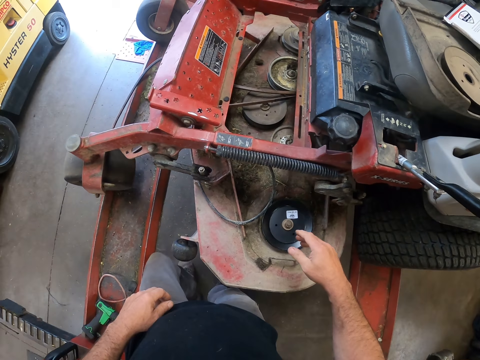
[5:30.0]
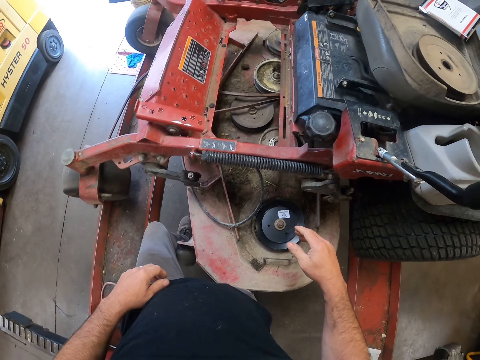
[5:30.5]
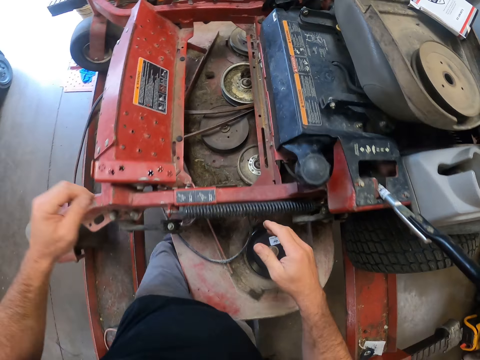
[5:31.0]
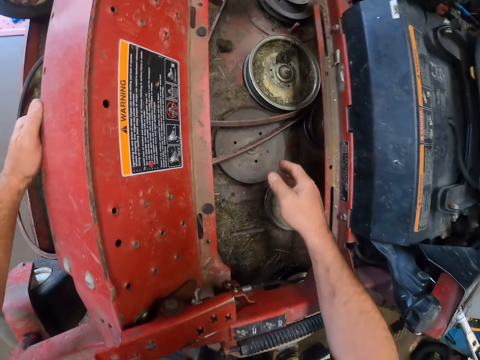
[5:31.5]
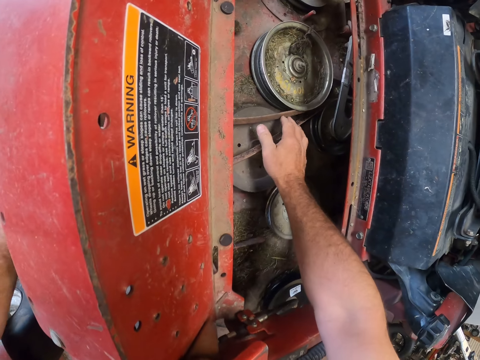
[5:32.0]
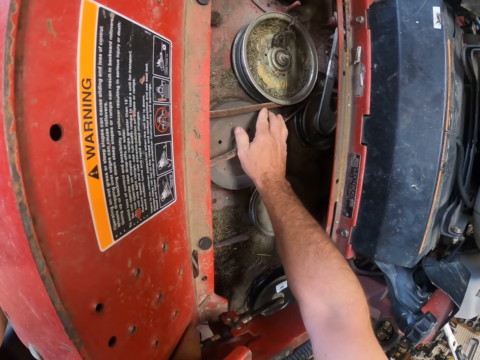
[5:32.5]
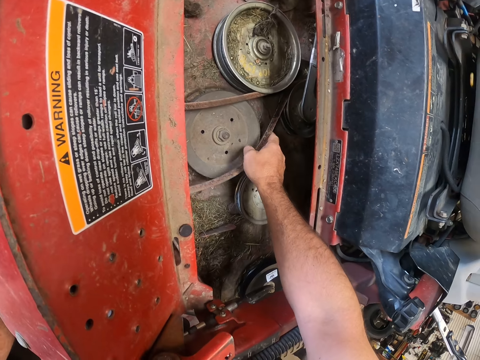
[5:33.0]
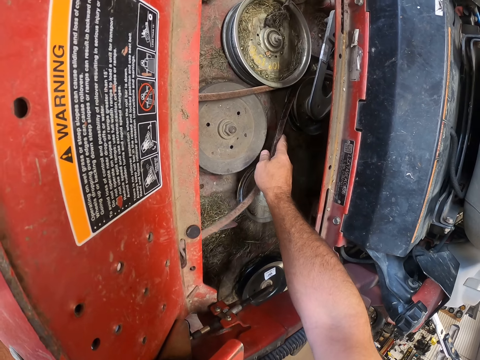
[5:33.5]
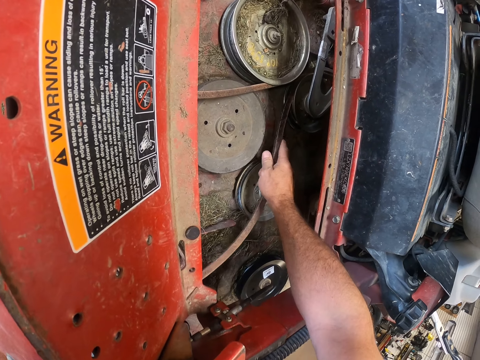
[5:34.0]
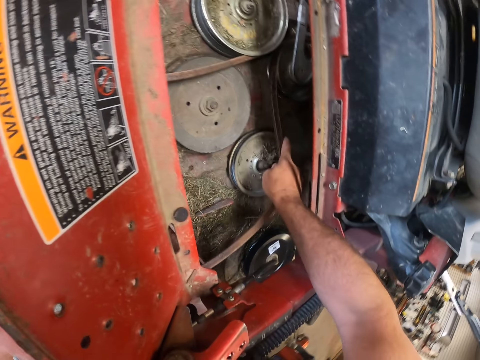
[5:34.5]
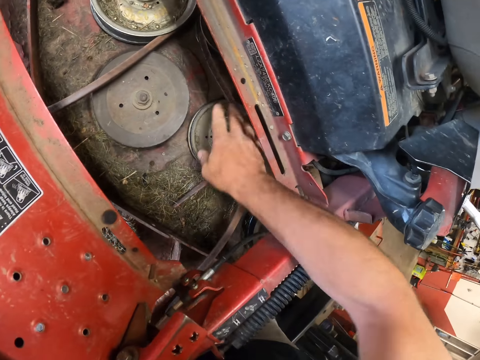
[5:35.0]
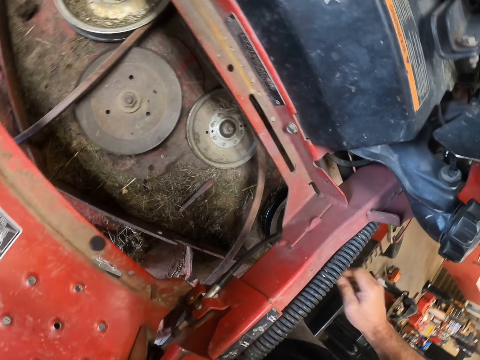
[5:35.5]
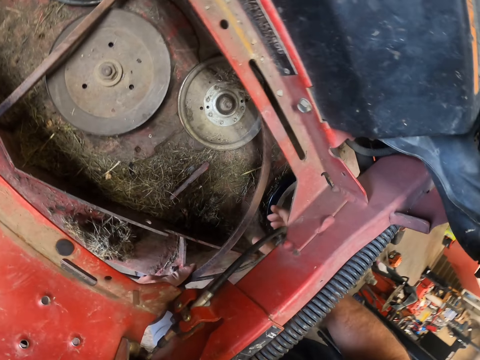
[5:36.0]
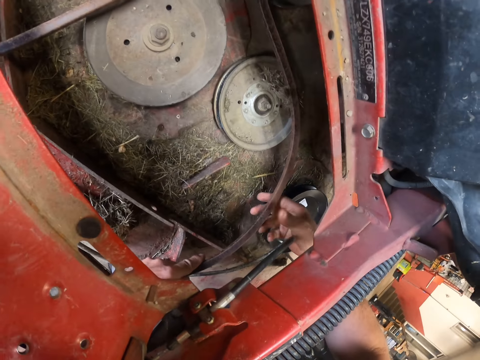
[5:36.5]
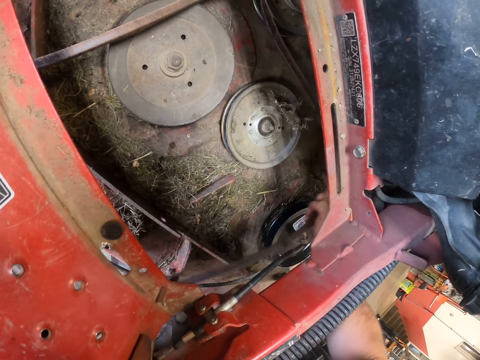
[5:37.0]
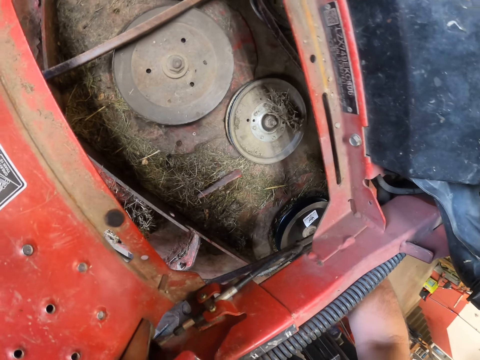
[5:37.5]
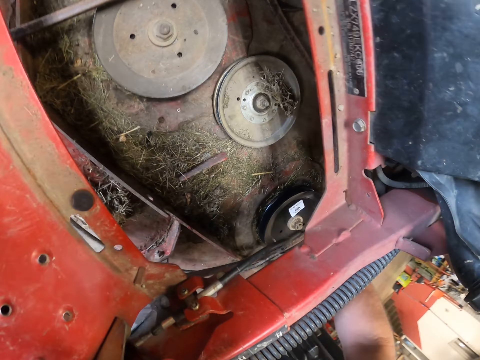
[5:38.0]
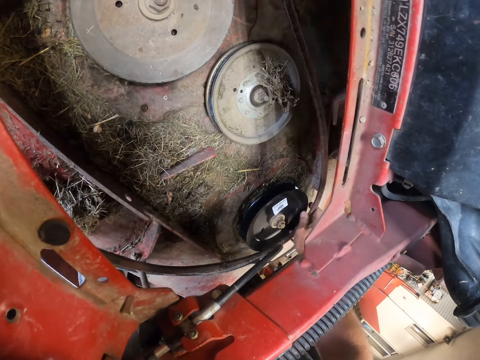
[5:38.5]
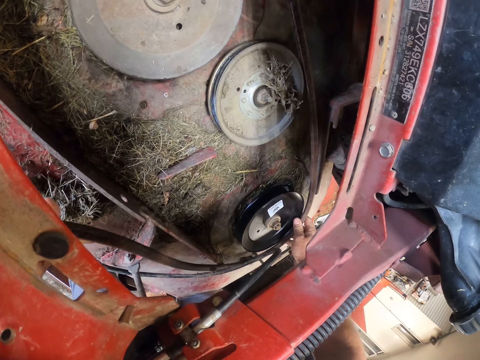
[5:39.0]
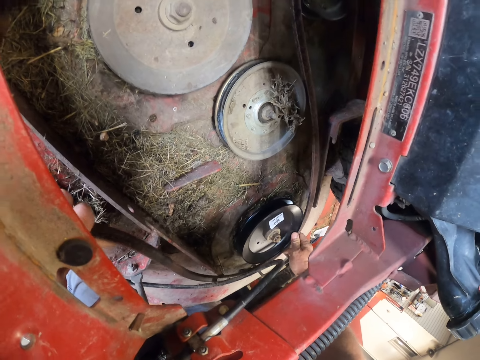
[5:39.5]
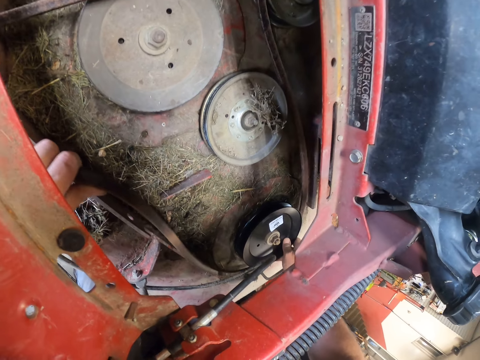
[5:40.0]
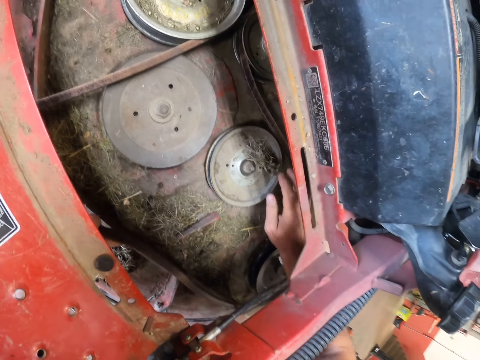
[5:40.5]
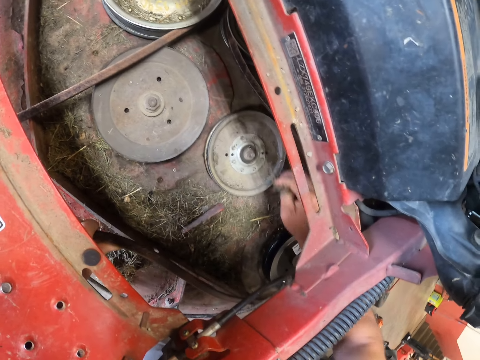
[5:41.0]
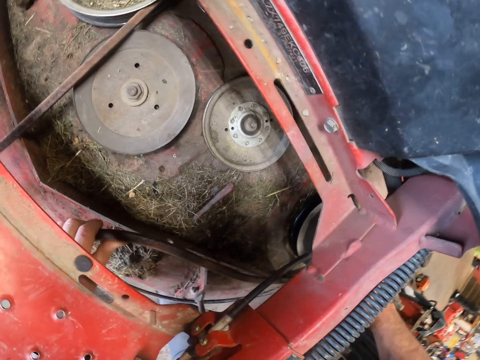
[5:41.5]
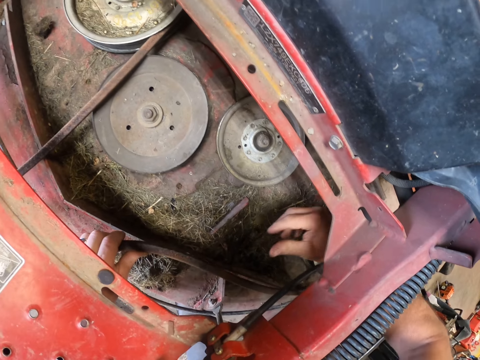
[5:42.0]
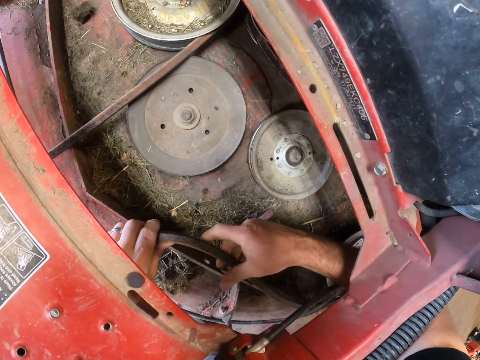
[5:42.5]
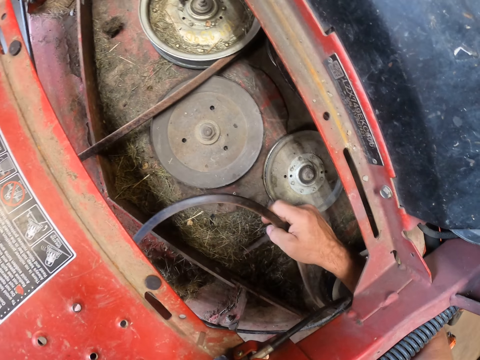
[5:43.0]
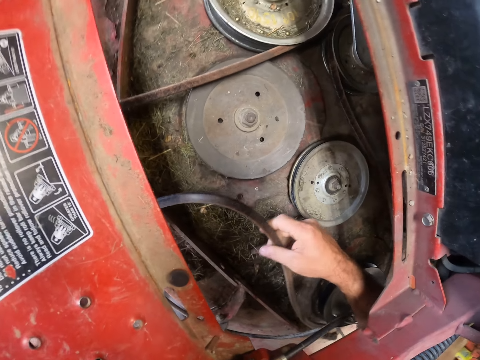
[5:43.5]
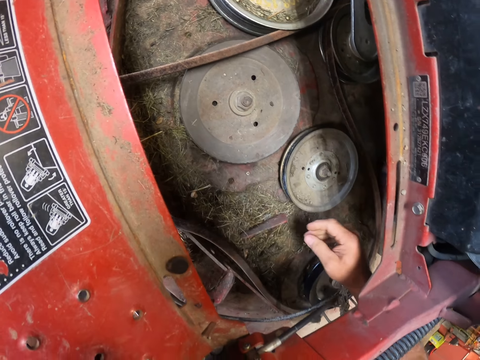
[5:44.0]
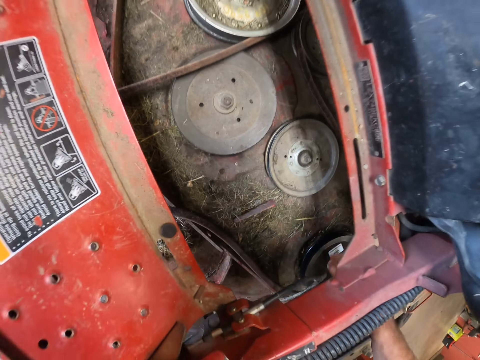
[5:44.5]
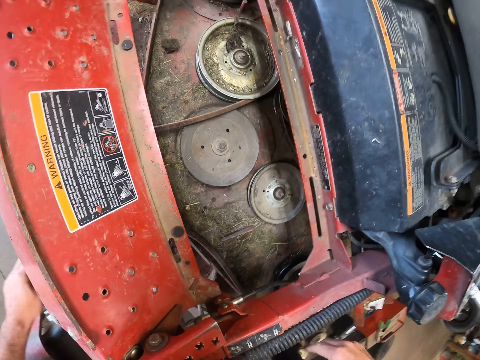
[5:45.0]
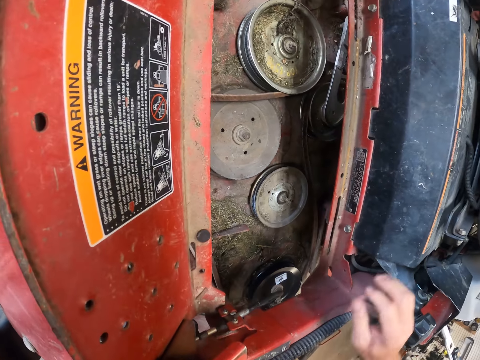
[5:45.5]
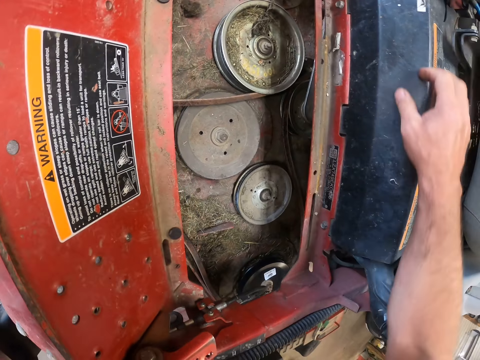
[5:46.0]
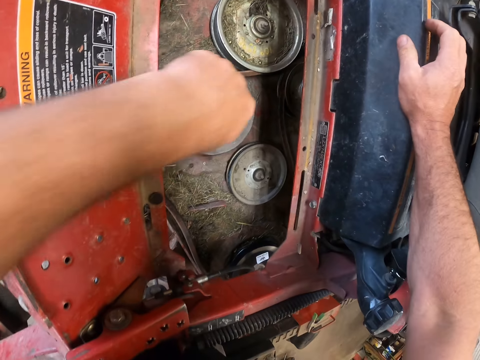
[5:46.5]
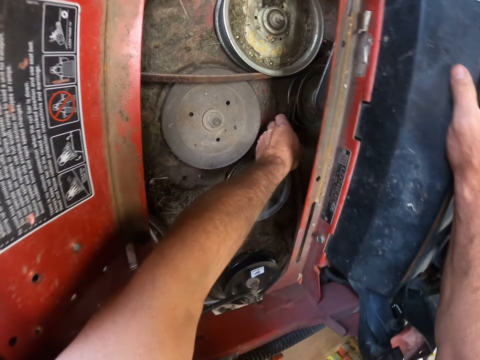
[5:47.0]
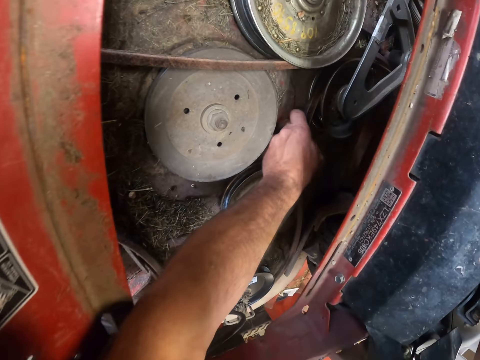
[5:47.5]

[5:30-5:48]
The camera wearer bends towards the lawn mower. They fix the spindle belt on the spindle pulley. They remove the grass from the spindle belt and fix the spindle belt on the spindle pulley.

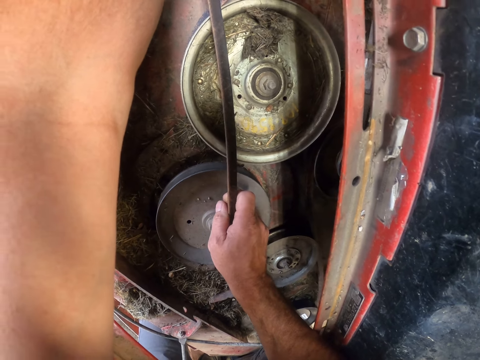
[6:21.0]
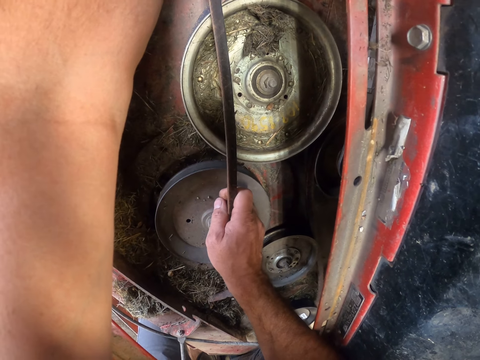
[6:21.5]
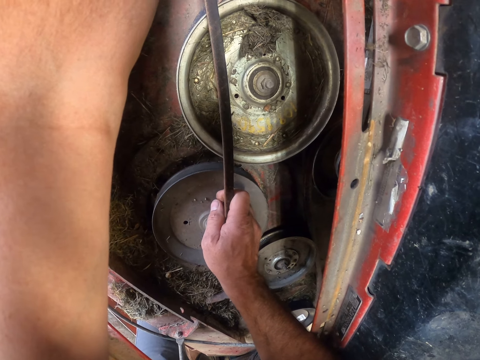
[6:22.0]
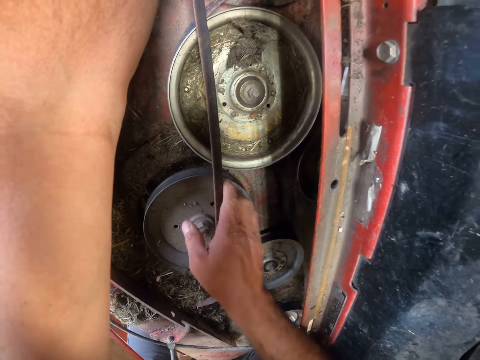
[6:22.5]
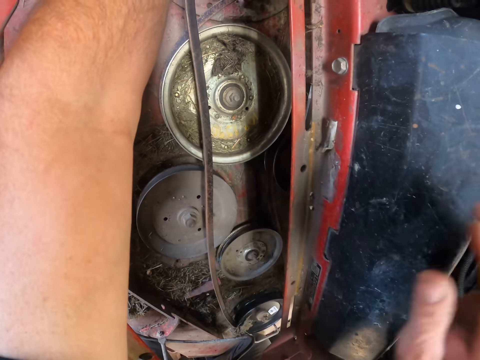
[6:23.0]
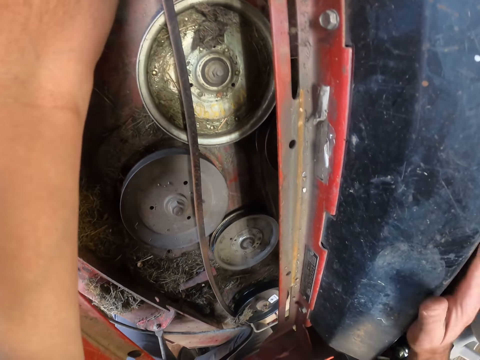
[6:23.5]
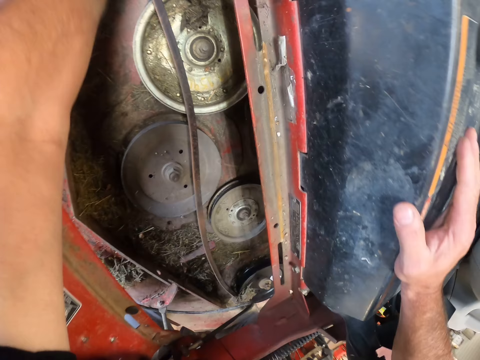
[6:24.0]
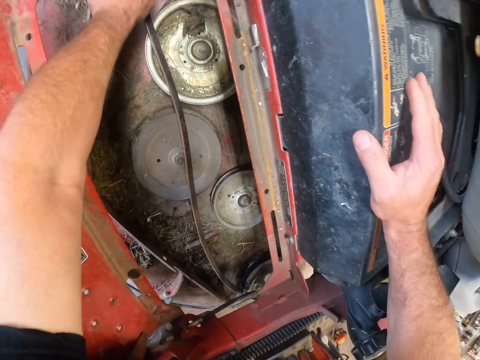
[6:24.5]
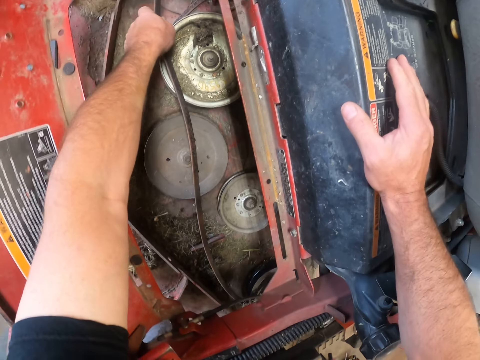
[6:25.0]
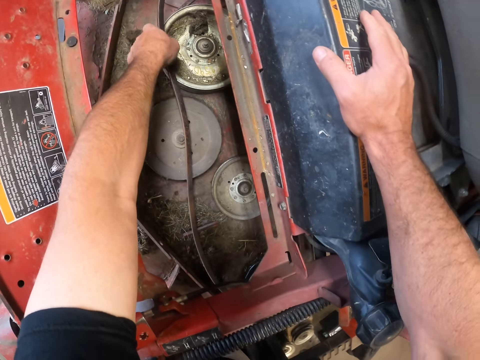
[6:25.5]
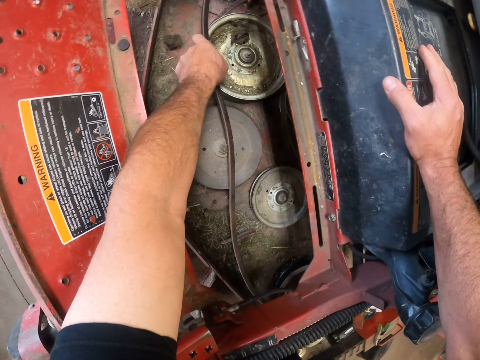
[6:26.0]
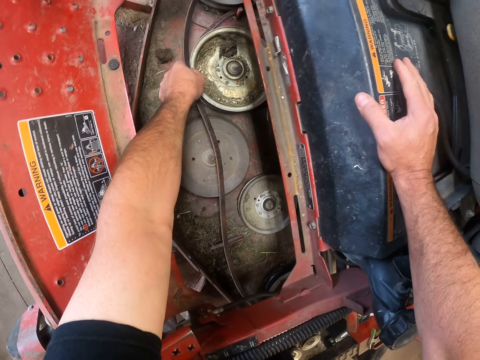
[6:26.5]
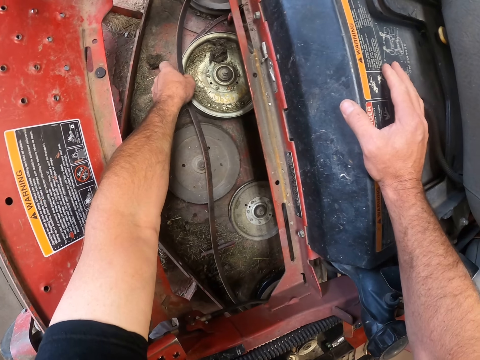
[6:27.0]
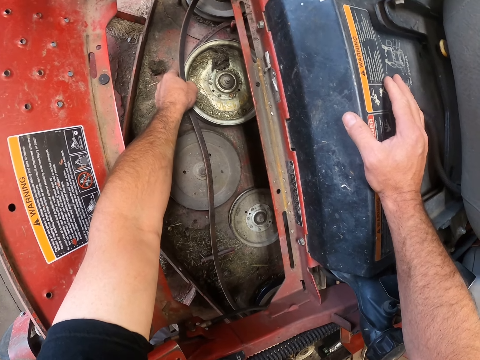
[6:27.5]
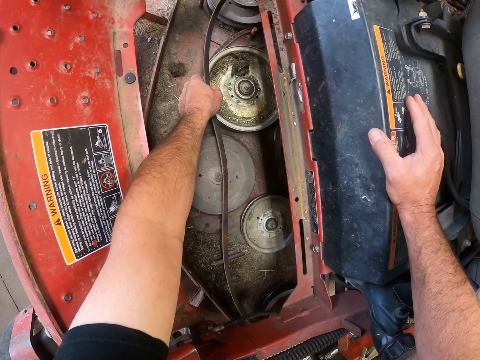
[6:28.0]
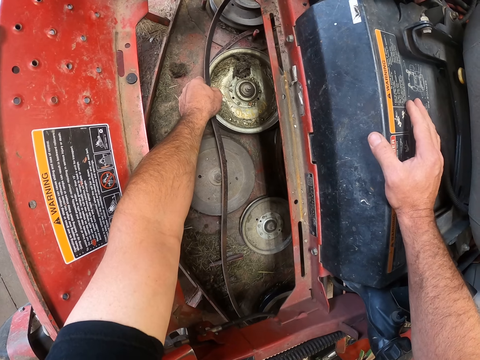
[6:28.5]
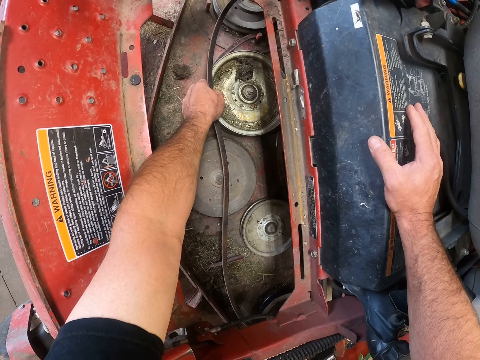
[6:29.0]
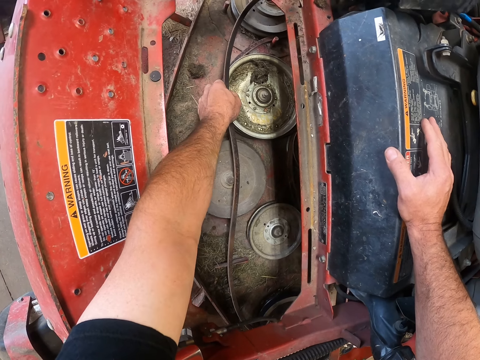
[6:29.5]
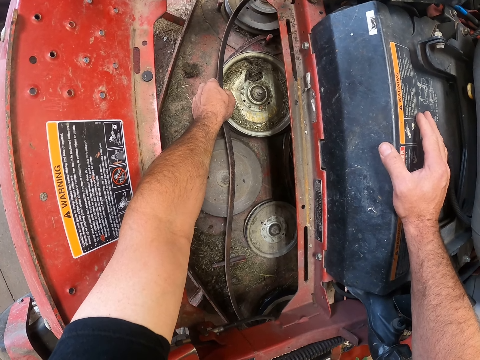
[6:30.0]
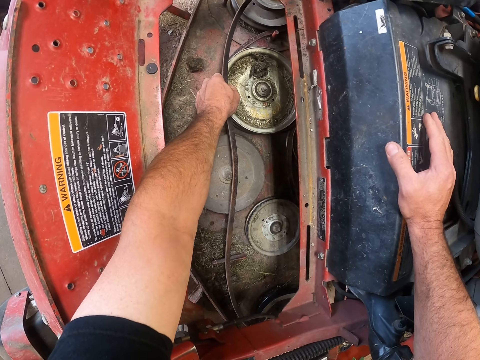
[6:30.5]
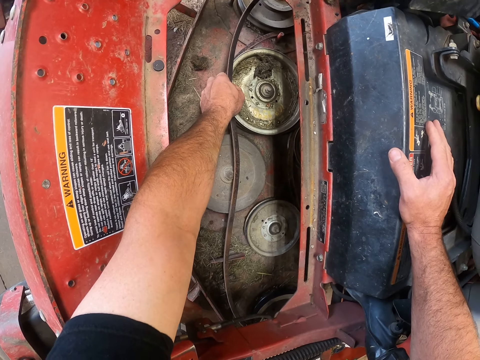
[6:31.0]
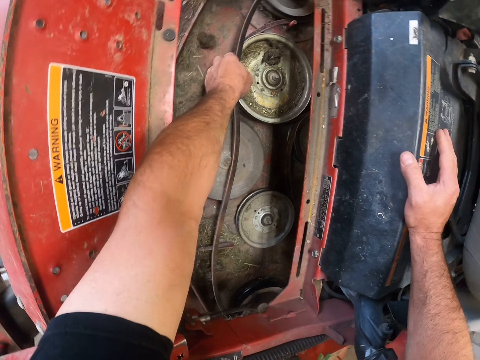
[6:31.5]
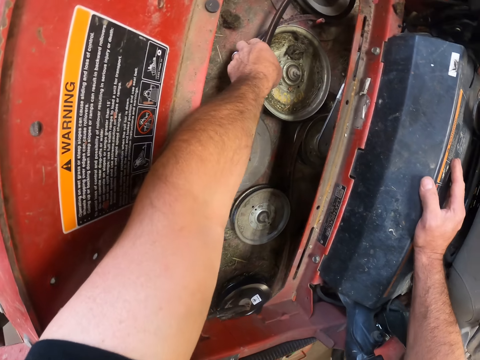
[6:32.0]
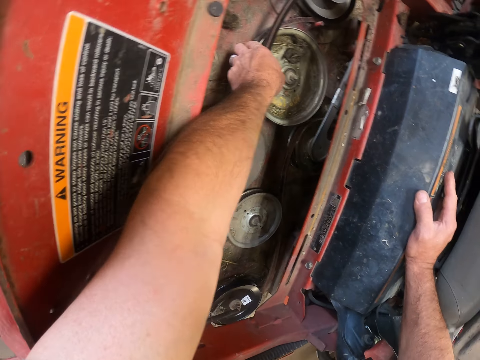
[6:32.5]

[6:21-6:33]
The camera wearer places his hand on the lawn mower. He stares at the spindle pulley. He fixes the spindle belt on the spindle pulley.
